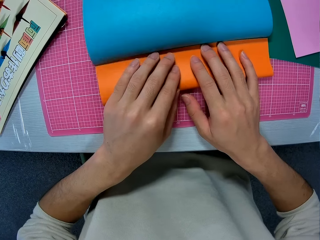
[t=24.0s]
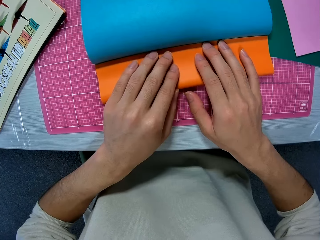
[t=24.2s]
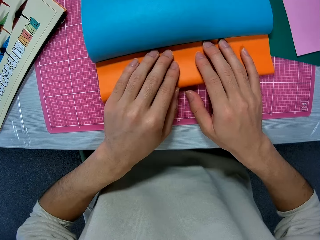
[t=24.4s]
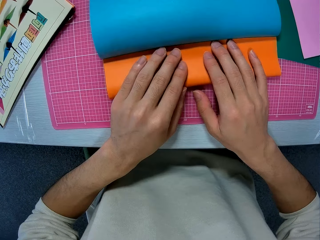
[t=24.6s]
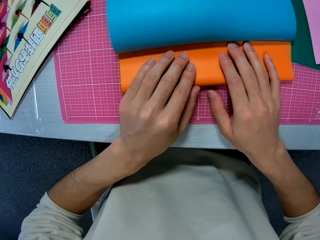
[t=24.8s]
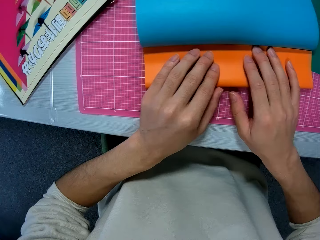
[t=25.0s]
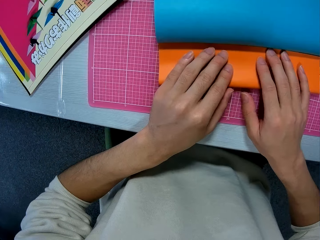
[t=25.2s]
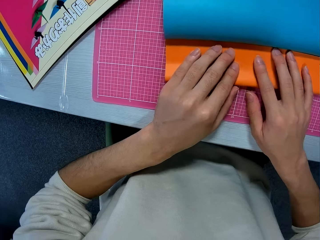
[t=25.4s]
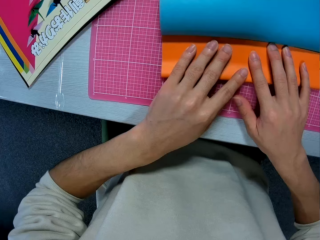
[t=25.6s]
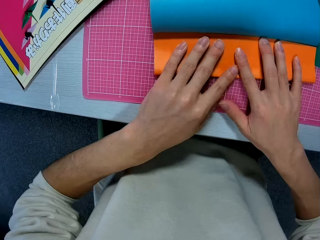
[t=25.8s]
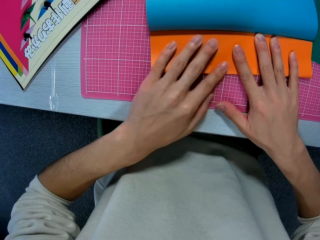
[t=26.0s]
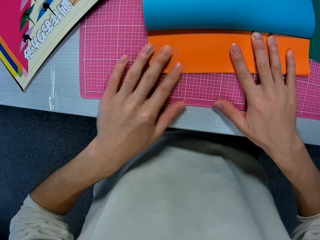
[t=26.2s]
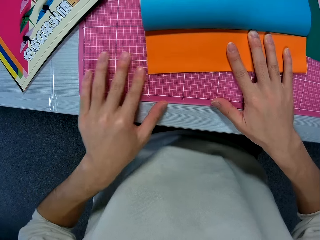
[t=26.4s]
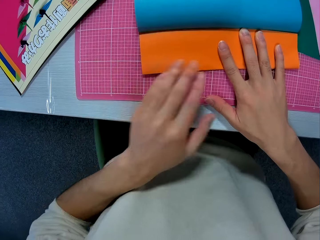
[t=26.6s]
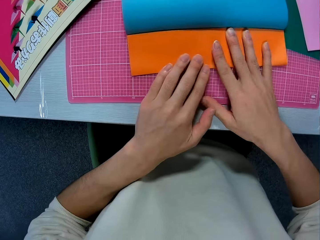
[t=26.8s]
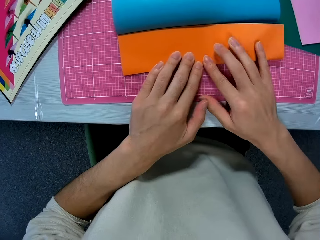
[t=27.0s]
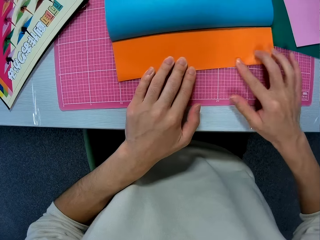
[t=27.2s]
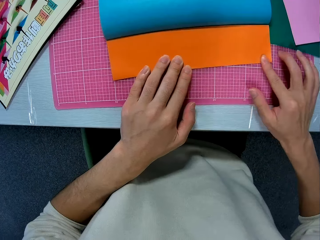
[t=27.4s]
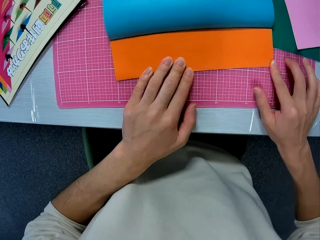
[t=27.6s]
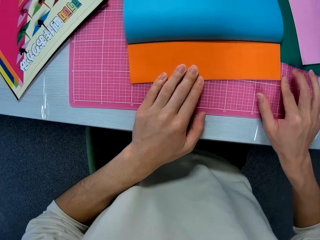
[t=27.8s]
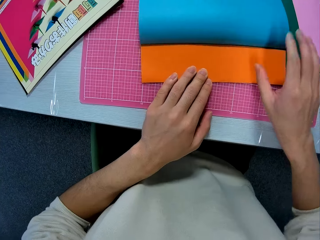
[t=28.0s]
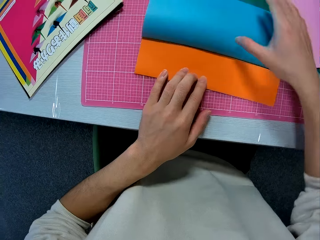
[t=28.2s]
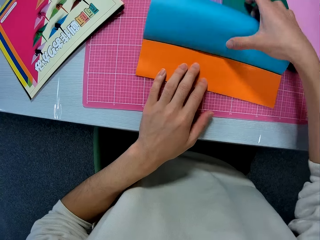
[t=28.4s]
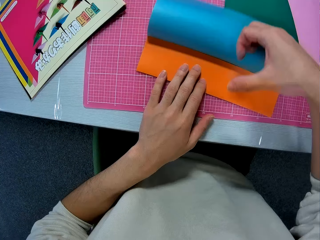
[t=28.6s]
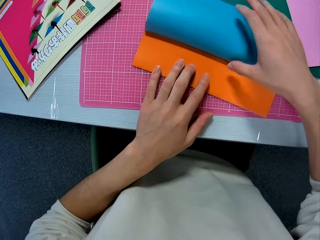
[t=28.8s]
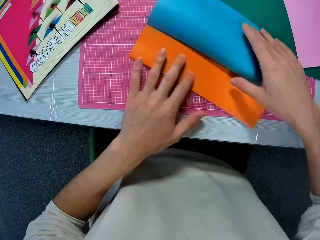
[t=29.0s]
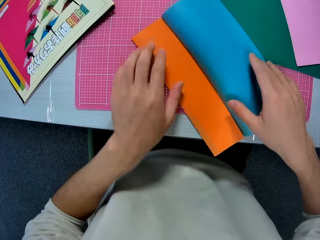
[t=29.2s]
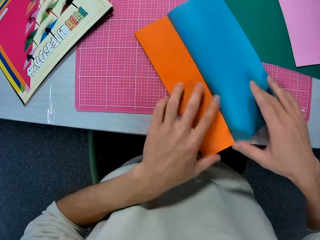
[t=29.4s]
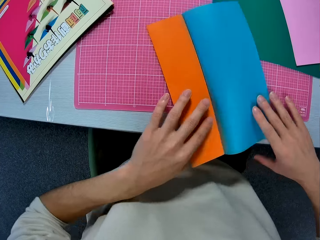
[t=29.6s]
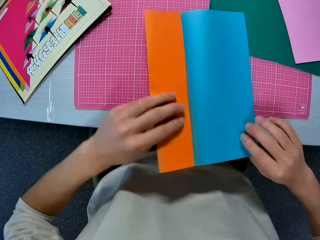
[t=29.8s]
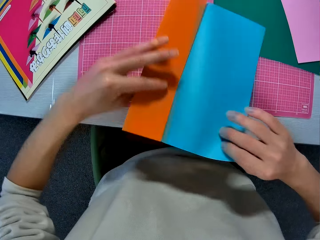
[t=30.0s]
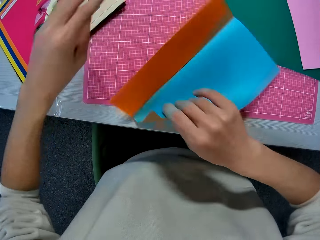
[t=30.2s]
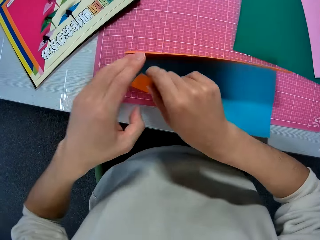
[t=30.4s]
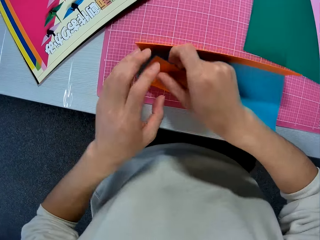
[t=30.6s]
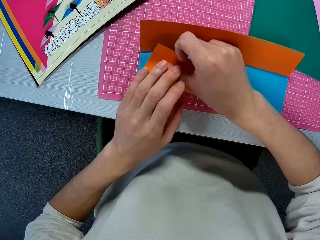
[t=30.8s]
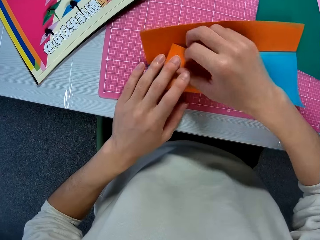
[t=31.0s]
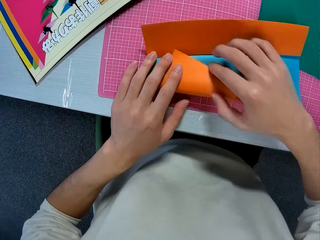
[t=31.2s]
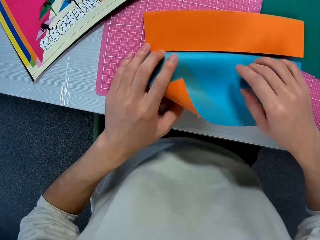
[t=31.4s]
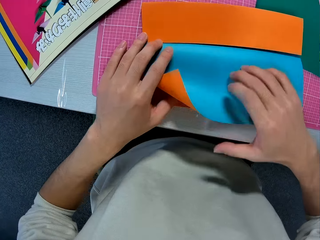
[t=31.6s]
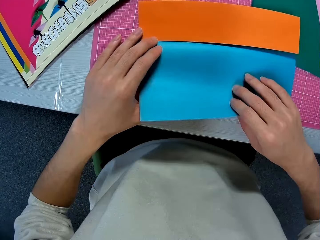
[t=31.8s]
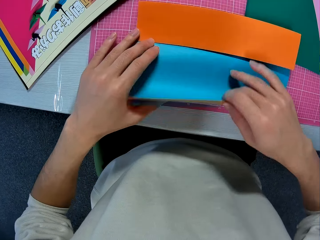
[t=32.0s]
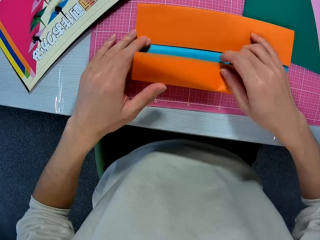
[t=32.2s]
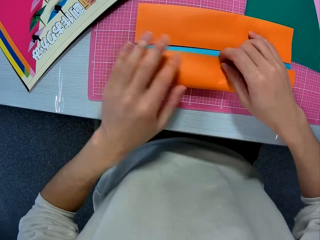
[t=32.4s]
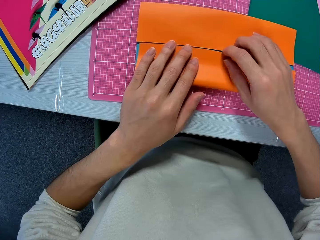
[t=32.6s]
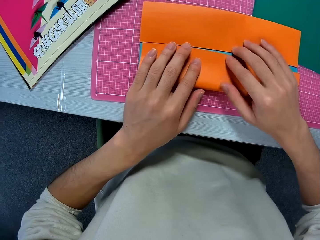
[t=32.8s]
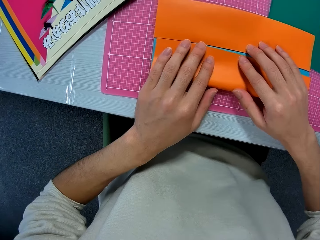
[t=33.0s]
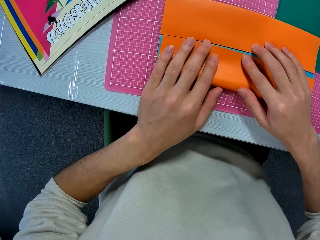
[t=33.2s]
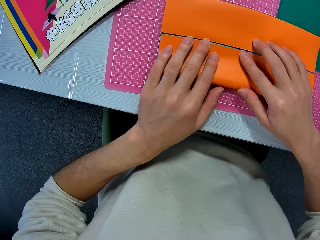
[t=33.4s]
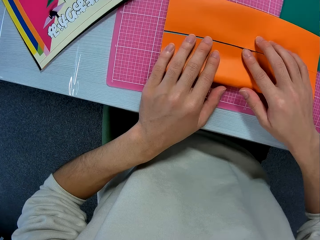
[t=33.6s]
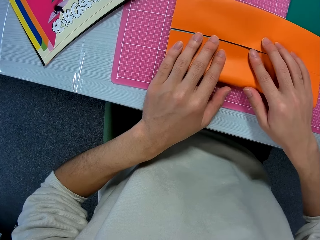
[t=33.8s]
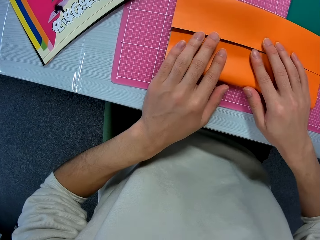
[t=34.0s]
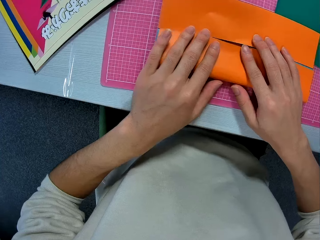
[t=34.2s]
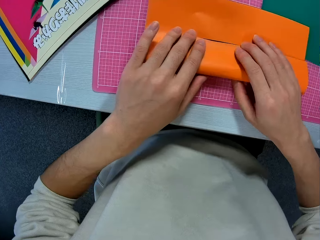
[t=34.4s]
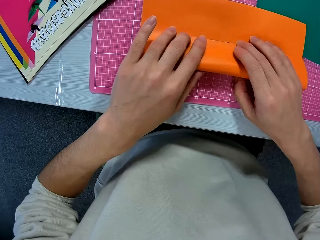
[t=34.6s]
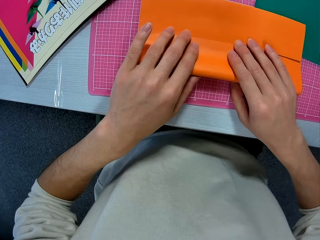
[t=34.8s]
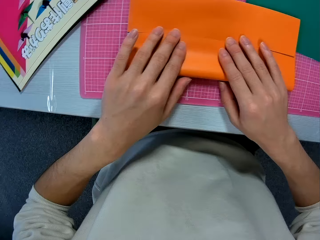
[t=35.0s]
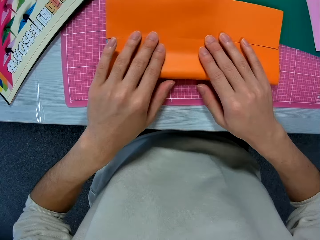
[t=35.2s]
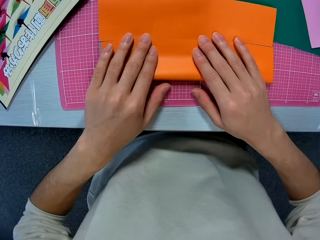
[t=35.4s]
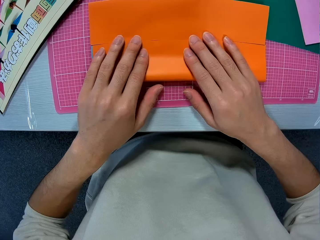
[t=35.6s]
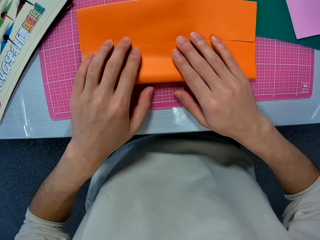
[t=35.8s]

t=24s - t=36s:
The camera wearer flattens the construction paper with his hands. He turns the construction paper. He folds the construction paper.

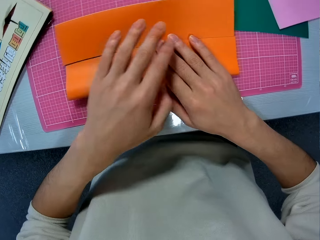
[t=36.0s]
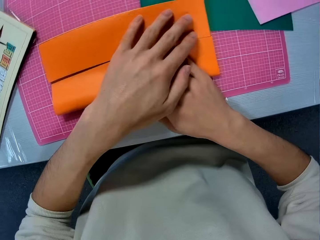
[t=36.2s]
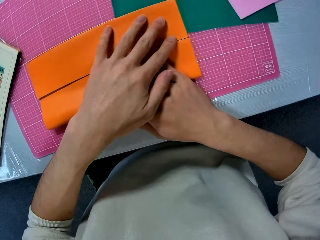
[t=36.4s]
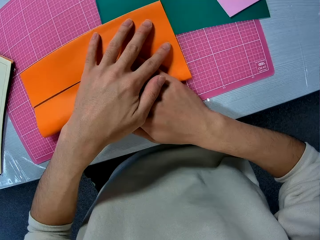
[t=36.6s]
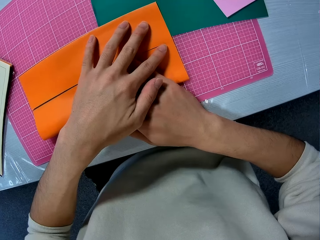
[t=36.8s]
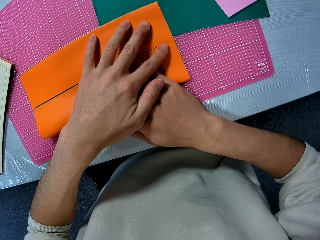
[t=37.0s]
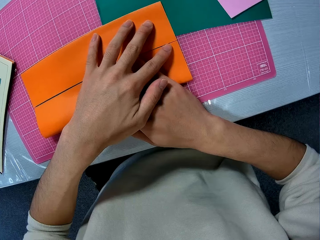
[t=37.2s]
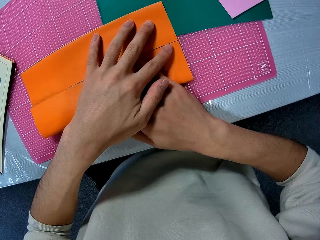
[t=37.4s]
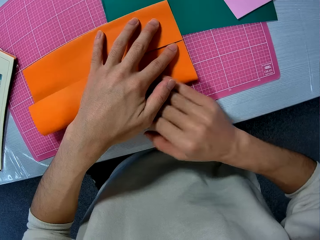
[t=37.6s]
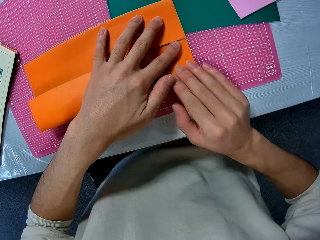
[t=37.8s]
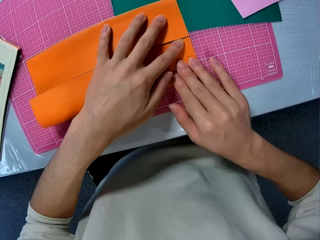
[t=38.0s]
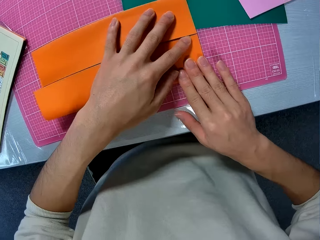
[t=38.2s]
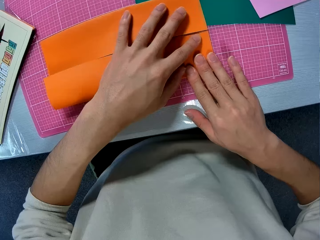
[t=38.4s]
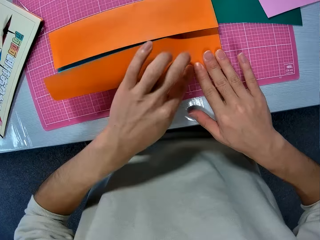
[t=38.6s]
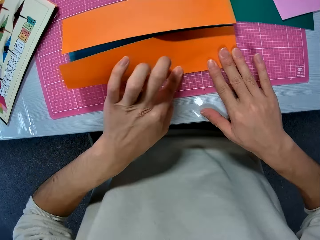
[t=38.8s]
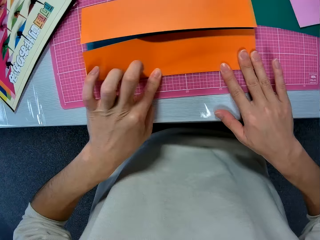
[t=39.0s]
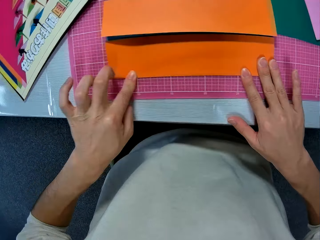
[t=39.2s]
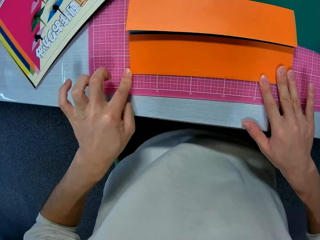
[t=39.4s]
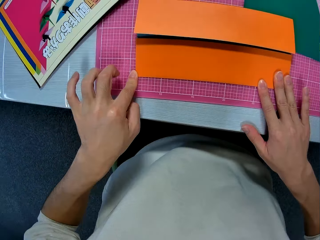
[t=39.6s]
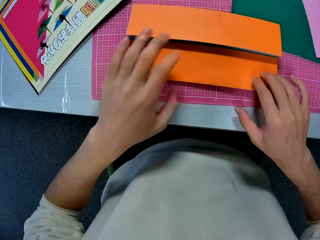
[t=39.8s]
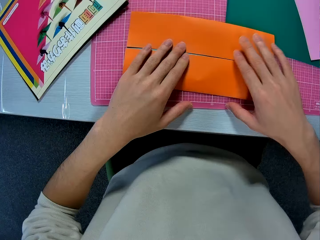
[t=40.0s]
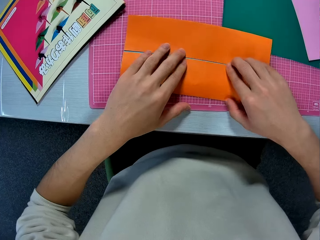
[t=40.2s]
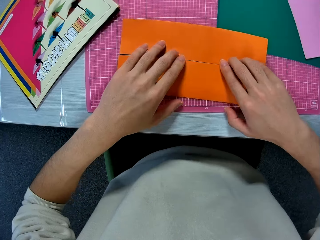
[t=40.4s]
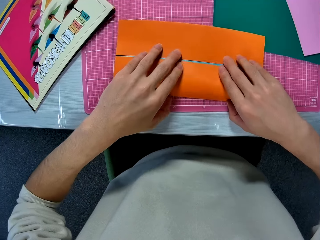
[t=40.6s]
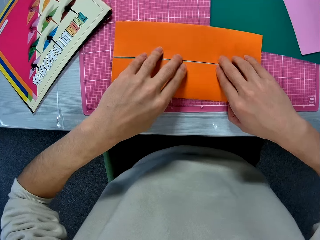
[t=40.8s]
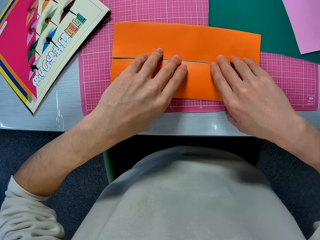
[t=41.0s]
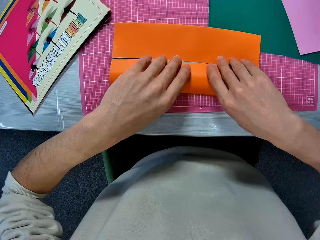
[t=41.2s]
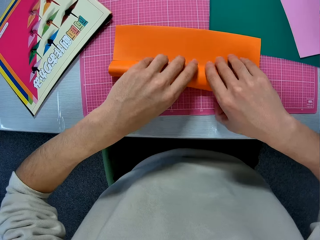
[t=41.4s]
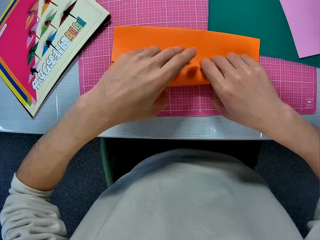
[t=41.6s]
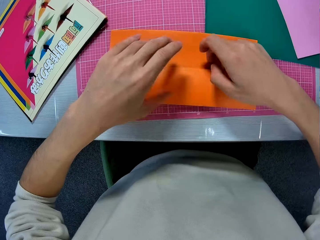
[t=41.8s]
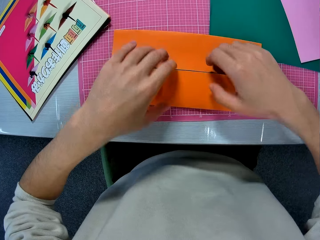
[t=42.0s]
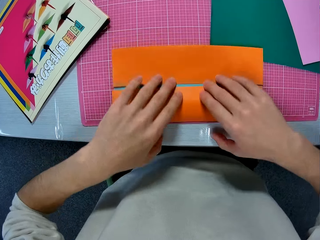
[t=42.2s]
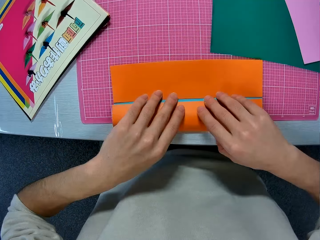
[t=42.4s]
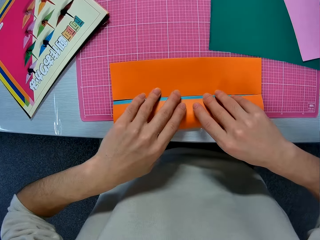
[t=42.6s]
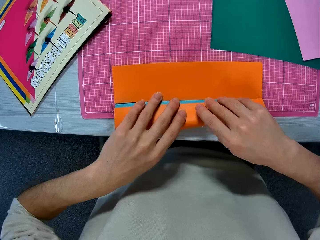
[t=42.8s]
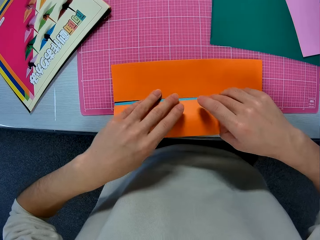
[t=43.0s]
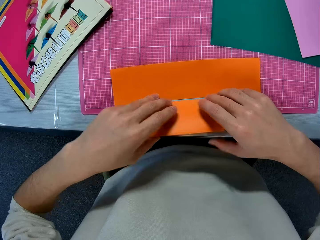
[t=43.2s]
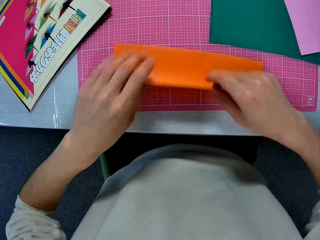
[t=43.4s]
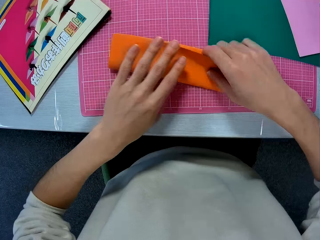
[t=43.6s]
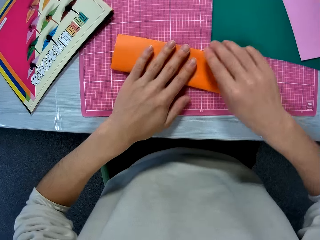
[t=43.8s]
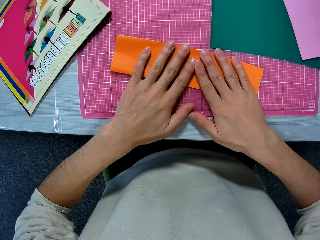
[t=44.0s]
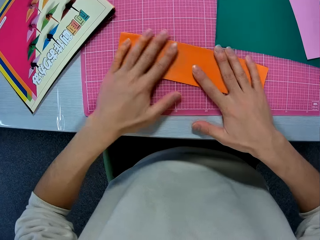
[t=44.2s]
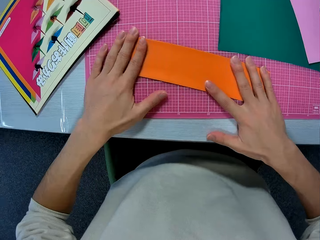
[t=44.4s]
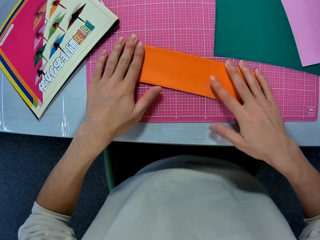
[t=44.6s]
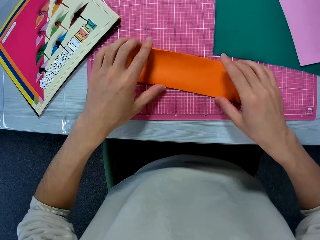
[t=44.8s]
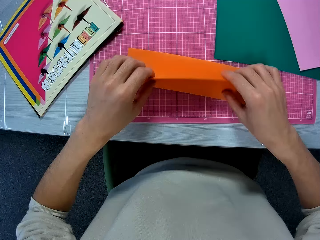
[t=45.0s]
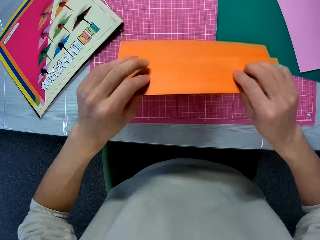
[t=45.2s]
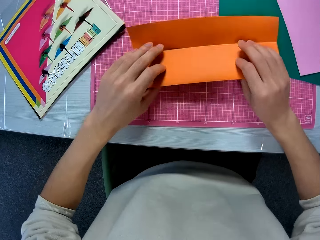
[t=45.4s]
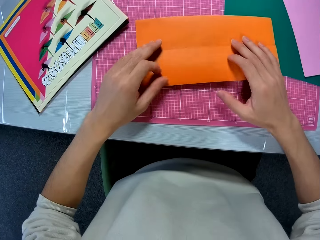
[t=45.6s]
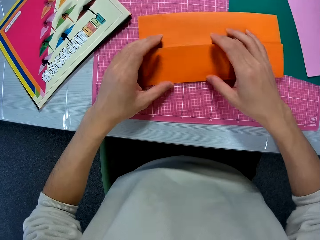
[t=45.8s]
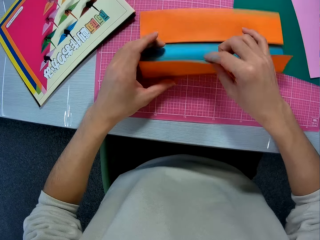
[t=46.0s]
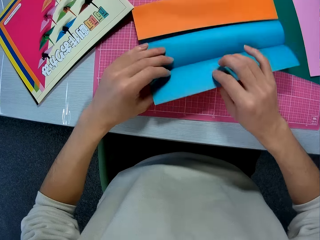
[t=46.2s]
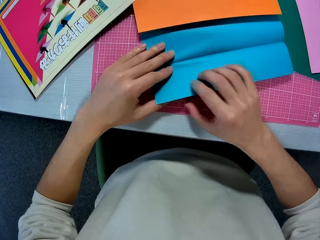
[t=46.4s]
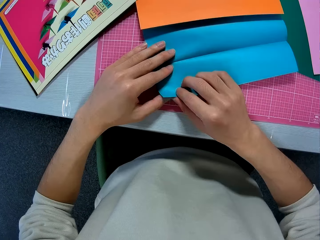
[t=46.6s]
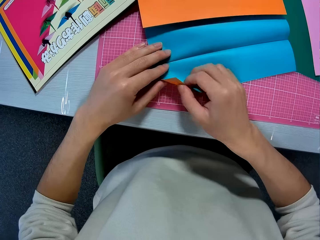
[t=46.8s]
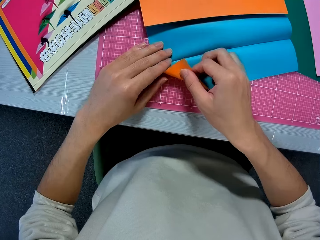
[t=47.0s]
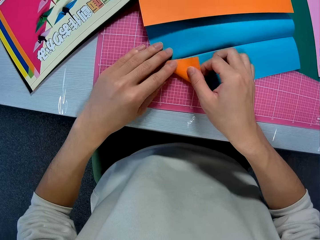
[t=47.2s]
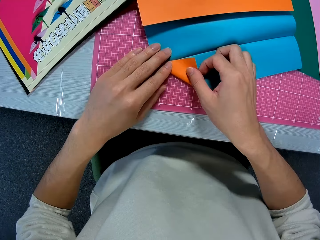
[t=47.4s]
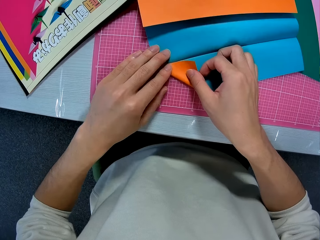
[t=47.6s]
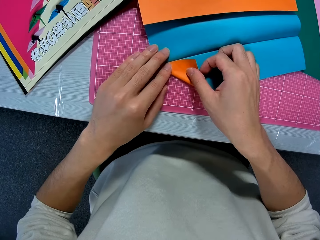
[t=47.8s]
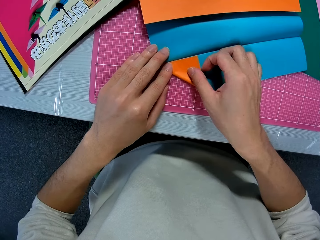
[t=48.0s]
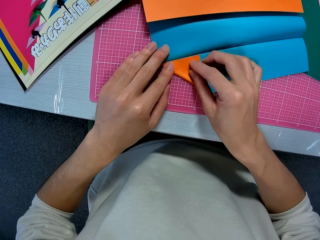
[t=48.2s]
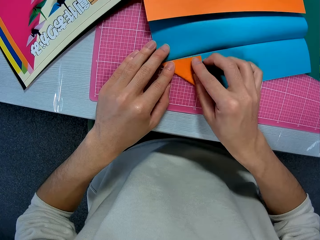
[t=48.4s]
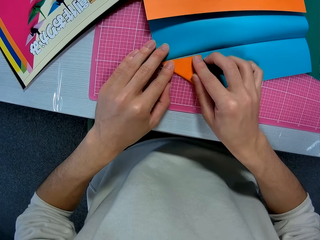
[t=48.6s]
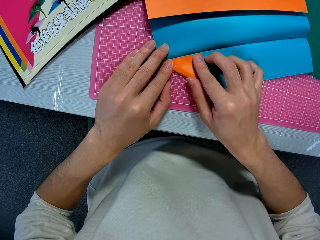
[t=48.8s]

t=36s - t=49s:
The camera wearer flattens the construction paper with his hands. He folds the construction paper. He flattens the construction paper with his hands. He unfolds the construction paper. He folds the construction paper.
